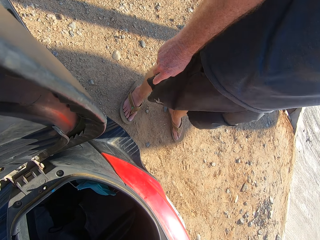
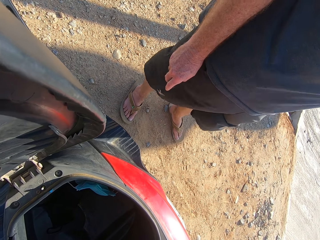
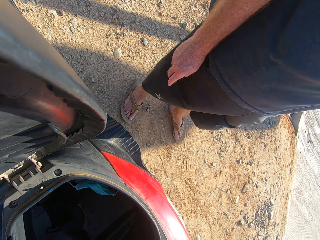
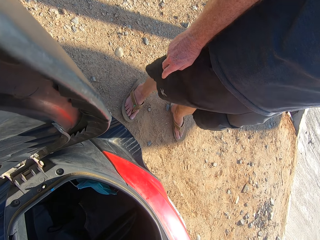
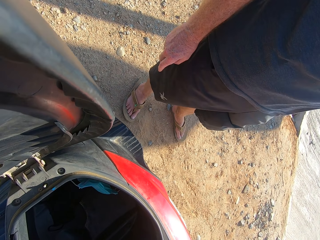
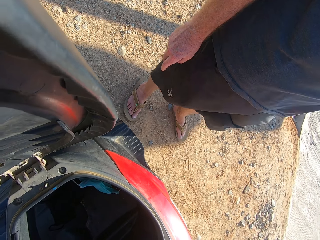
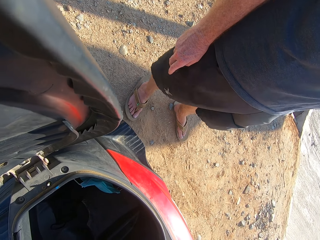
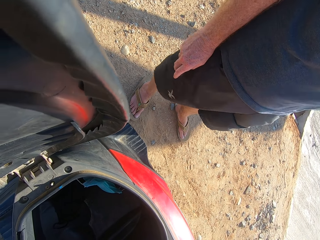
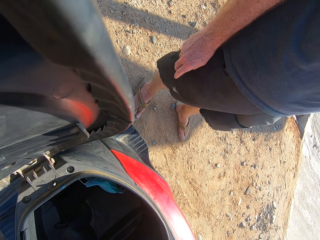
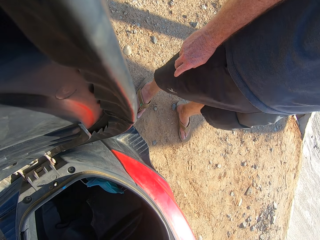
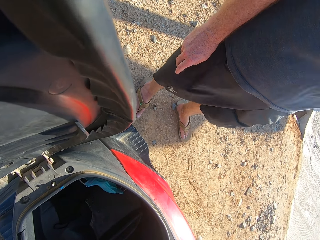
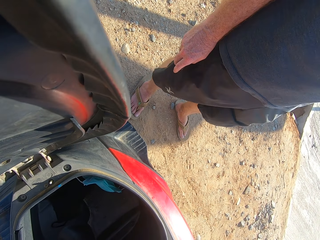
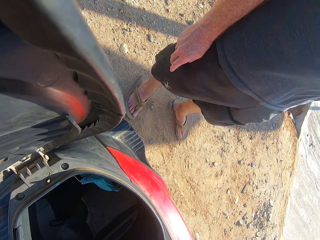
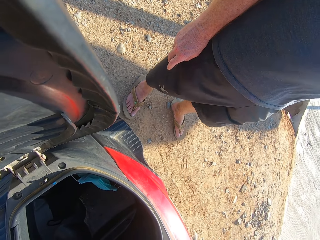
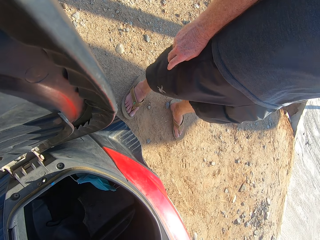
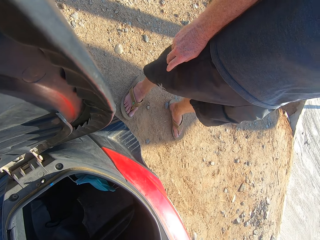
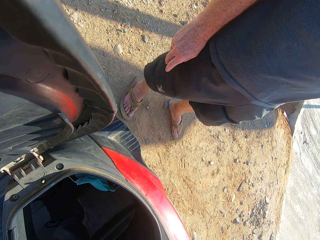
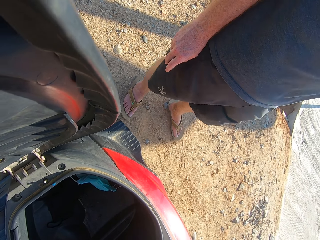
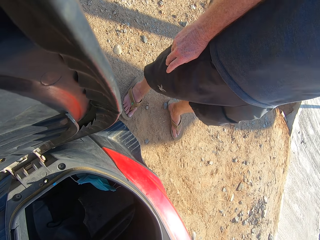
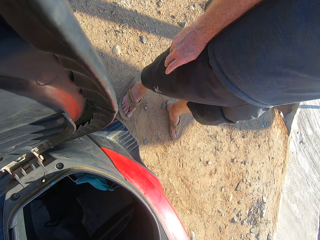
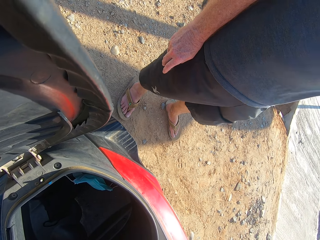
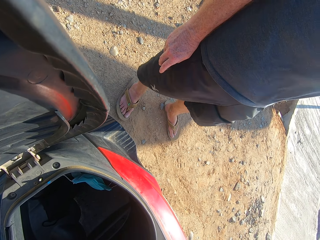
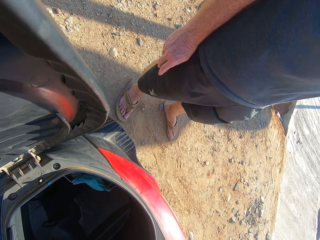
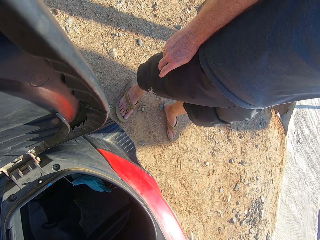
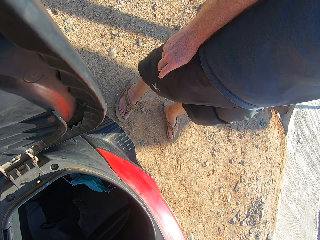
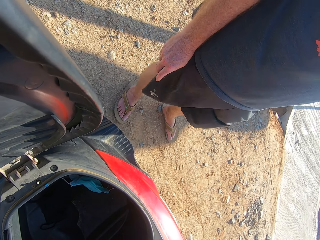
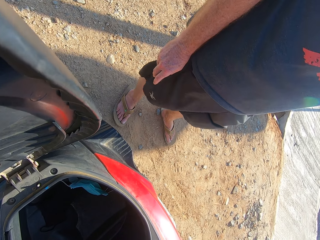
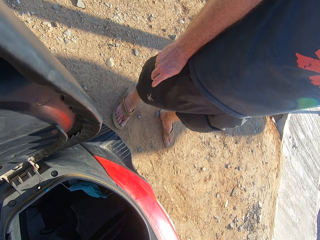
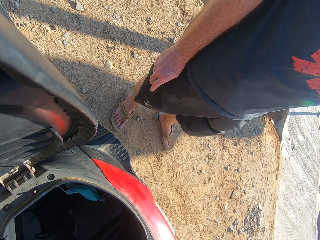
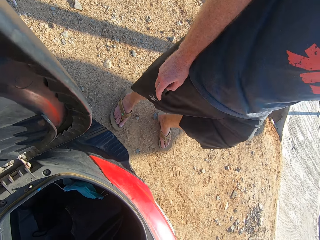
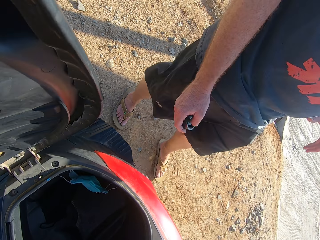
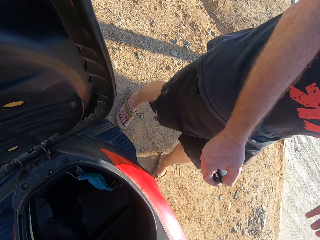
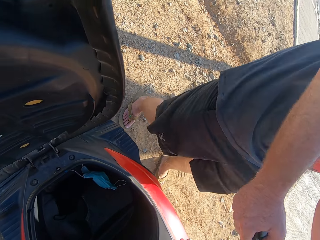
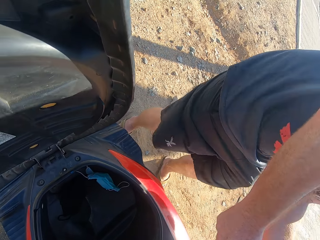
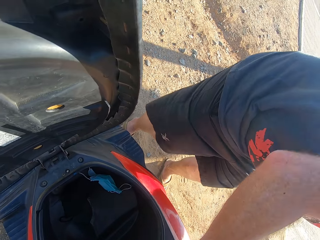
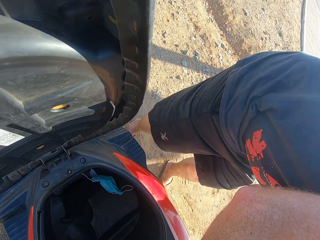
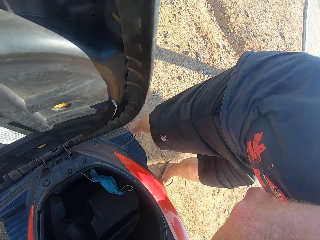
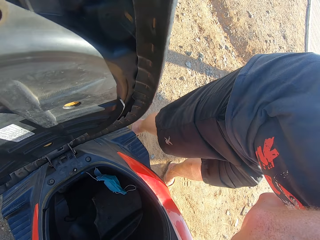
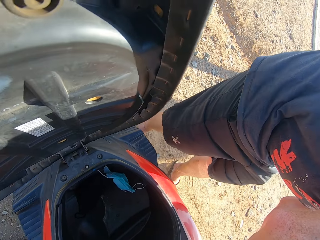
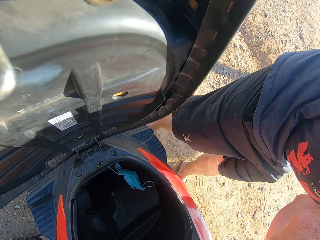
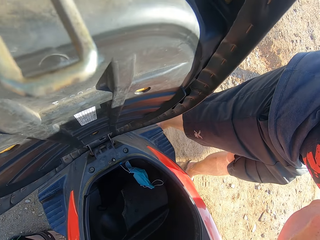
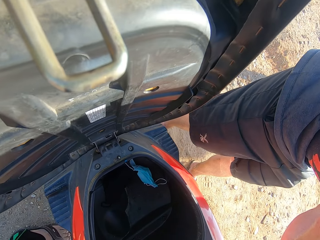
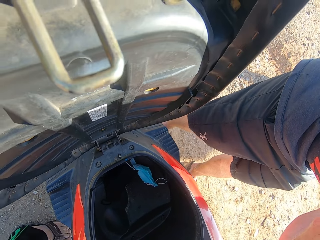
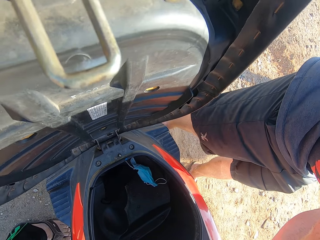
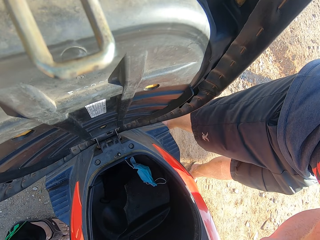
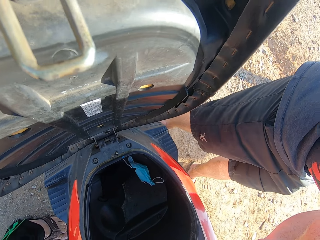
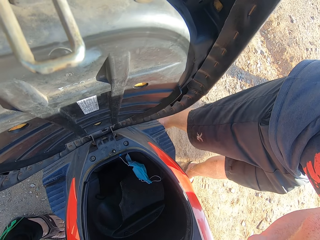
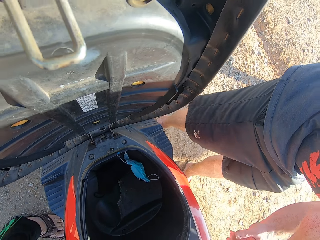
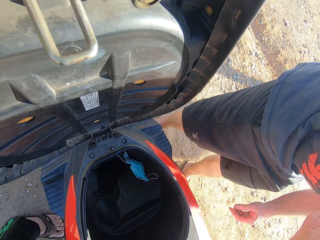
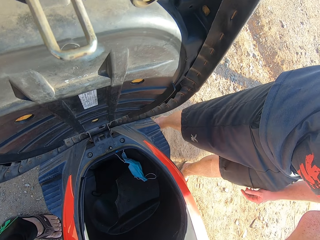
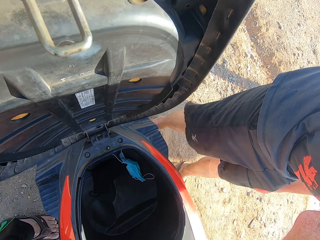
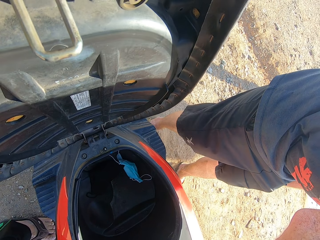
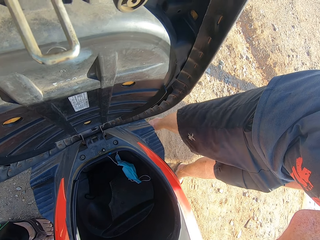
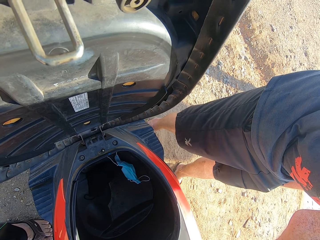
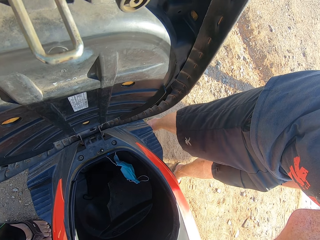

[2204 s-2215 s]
The man bends towards the motorcycle.

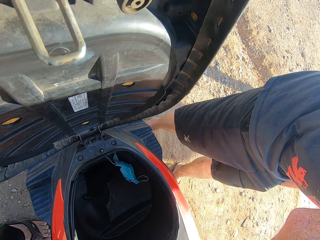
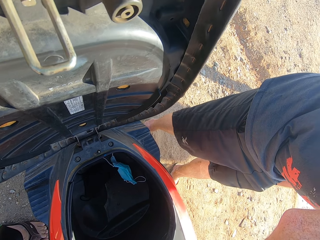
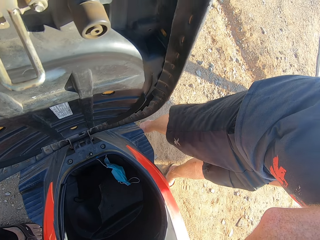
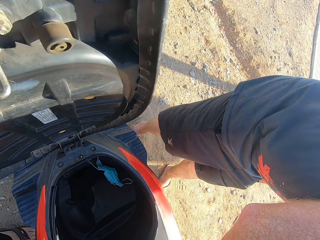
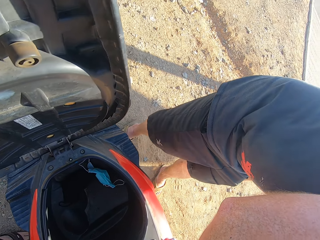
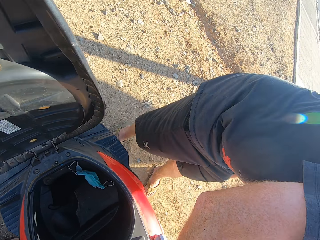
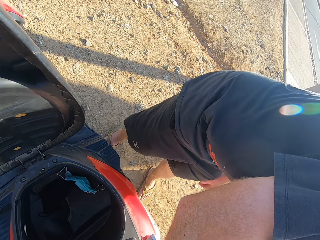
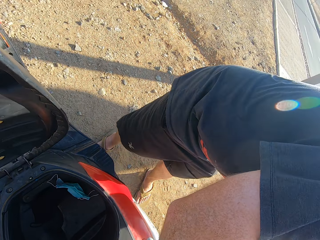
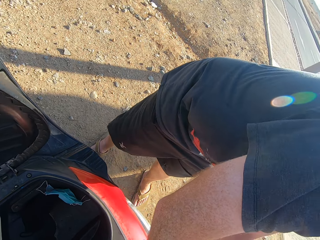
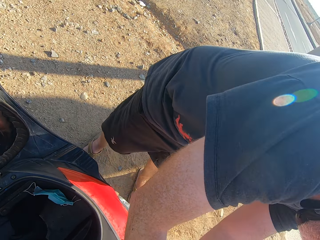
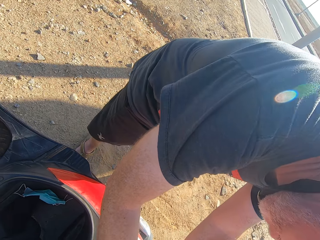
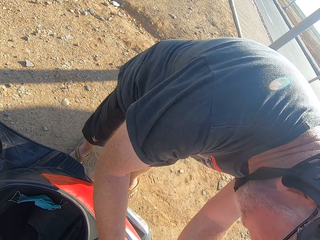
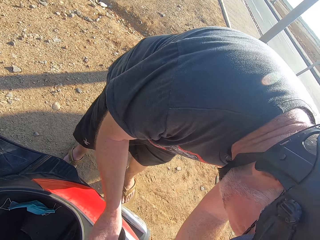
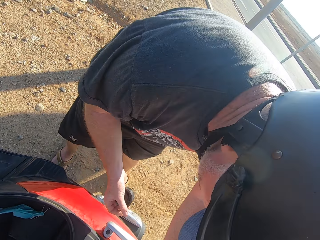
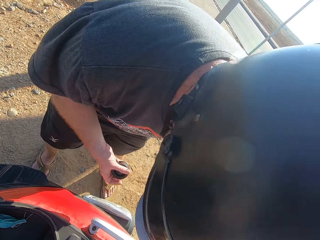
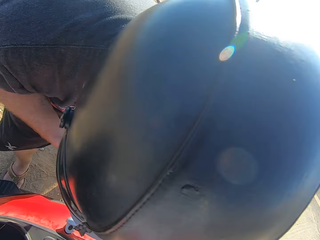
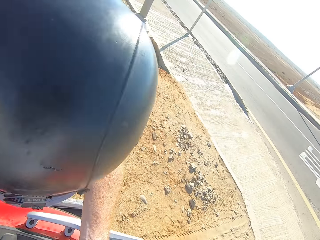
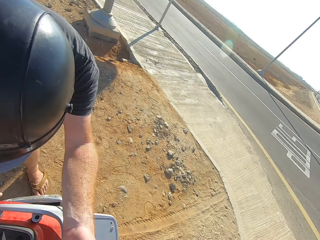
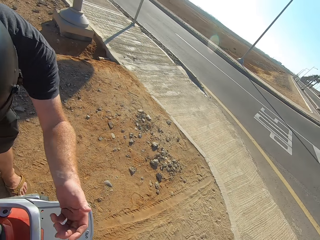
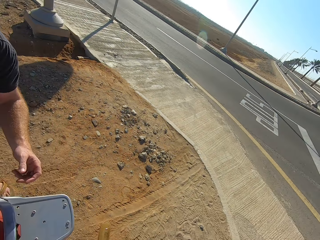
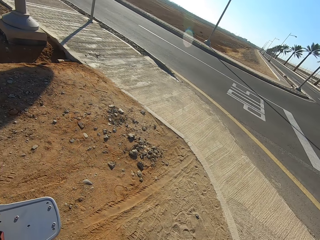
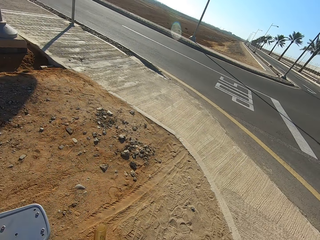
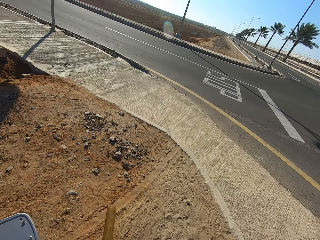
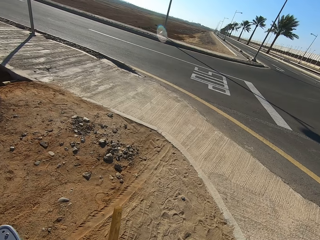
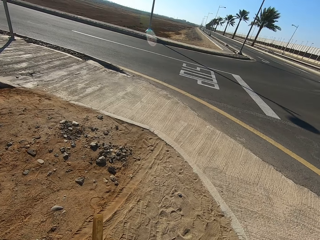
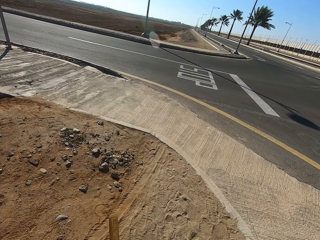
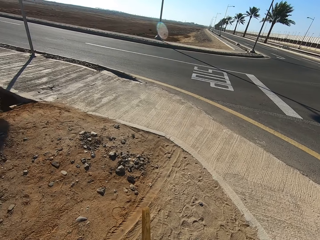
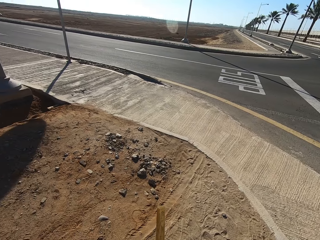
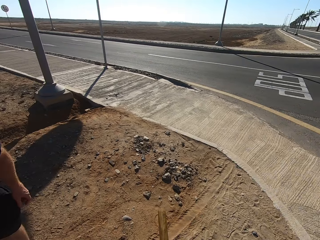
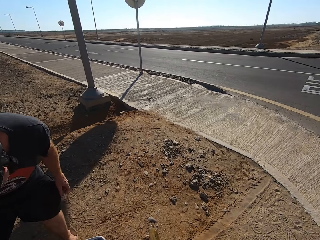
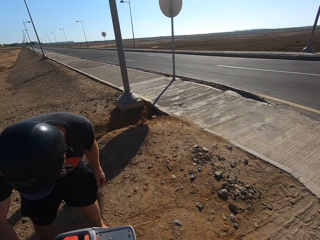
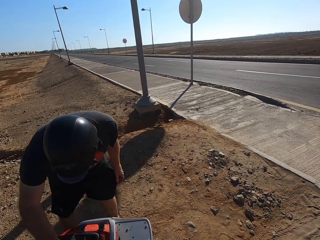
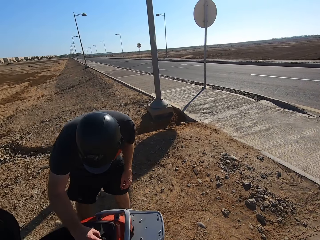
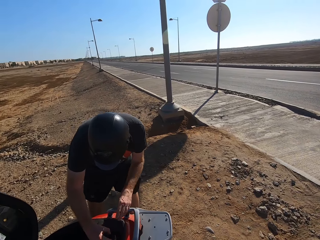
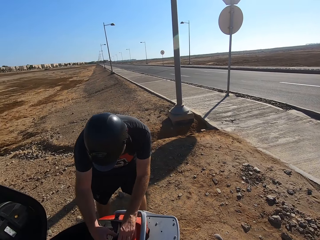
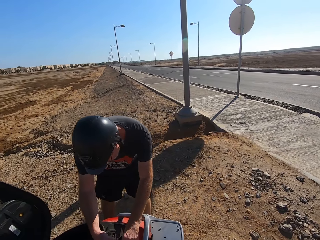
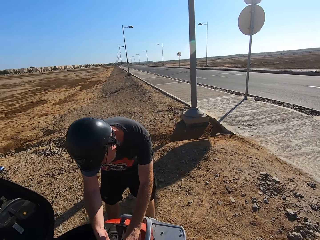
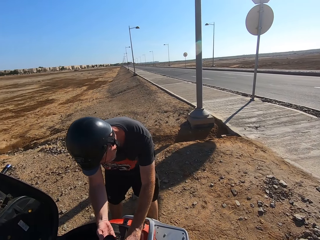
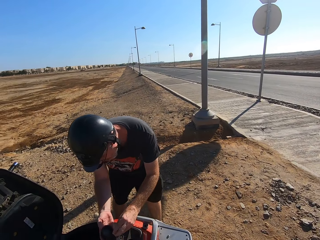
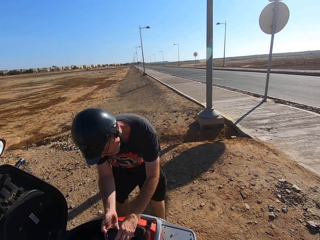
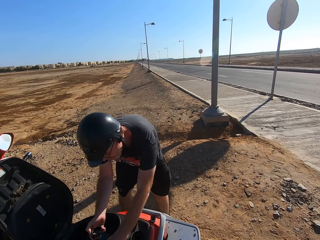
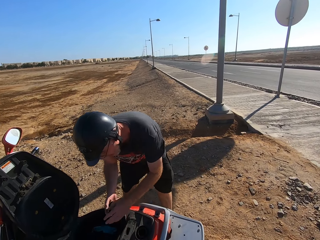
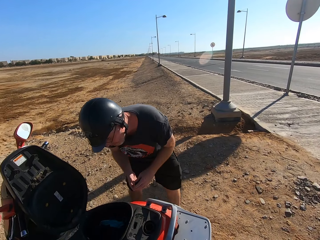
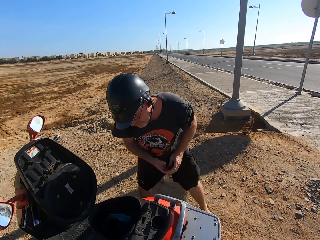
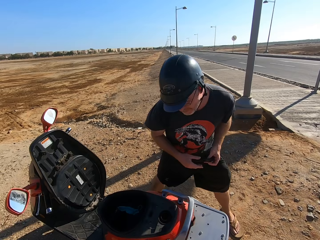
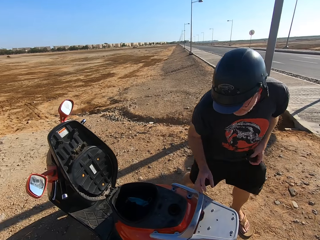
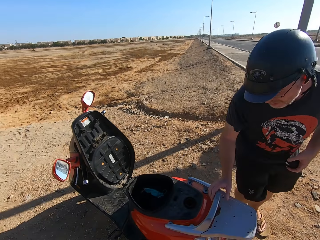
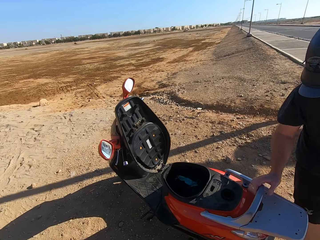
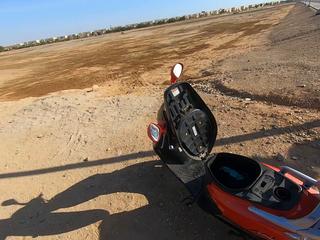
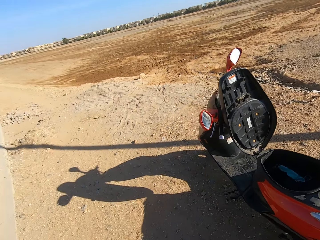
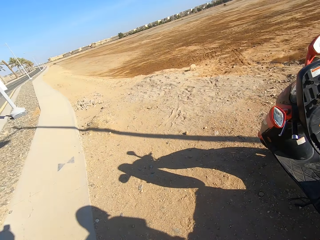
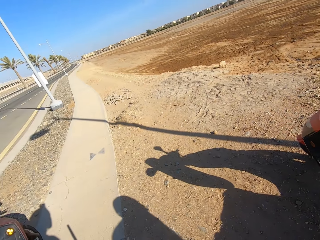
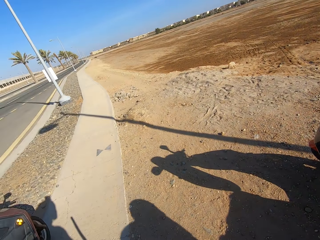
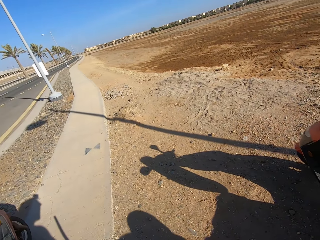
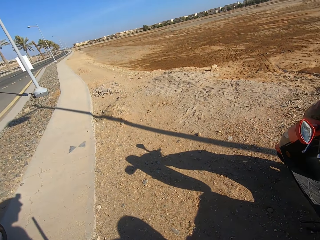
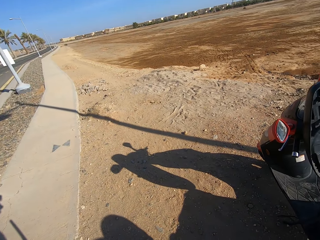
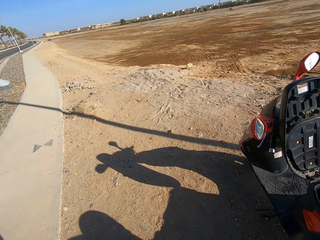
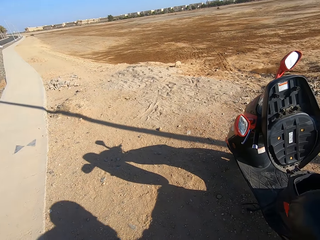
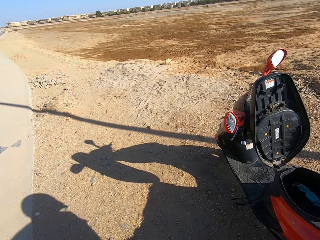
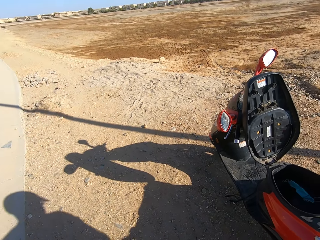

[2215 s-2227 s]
The camera wearer looks around. The man holds a scooter with both his hands.
